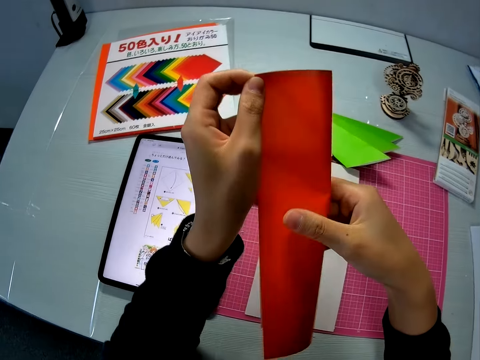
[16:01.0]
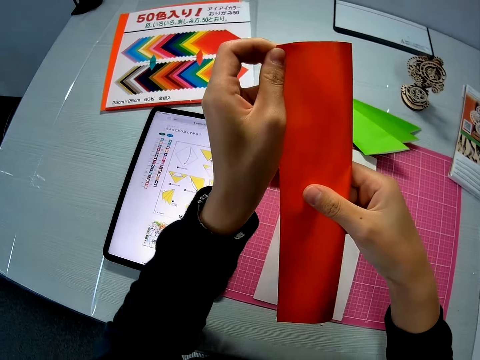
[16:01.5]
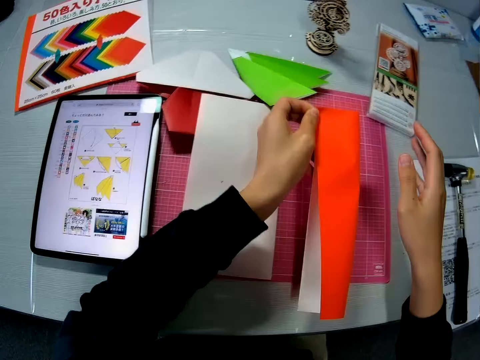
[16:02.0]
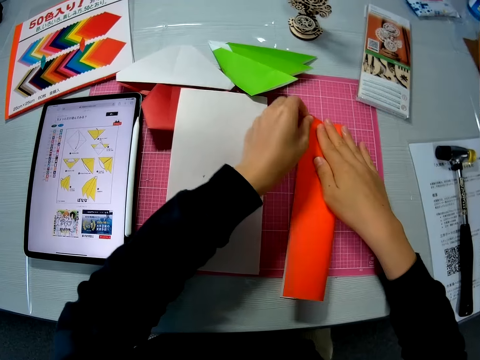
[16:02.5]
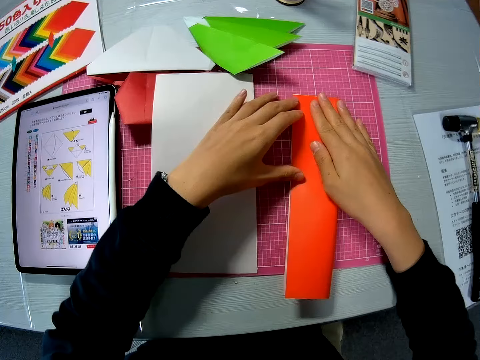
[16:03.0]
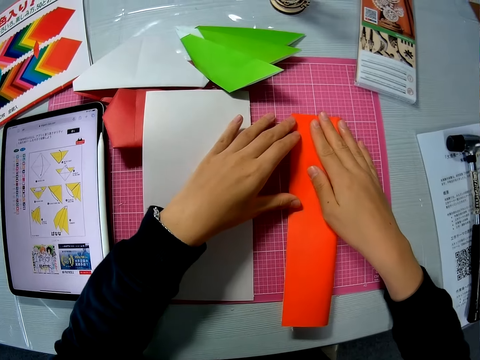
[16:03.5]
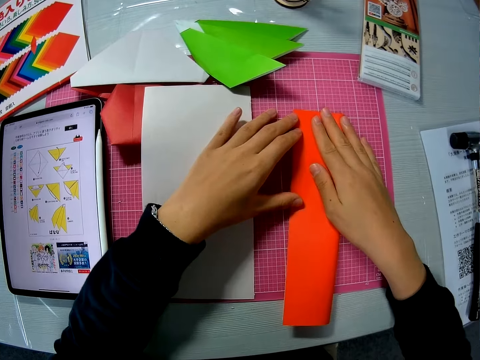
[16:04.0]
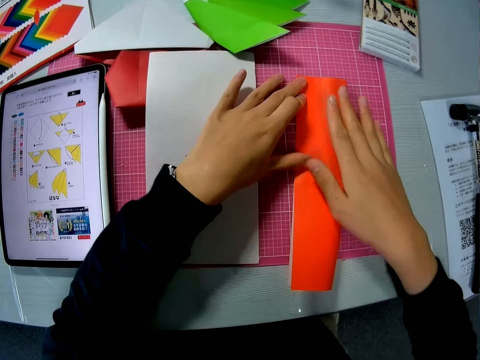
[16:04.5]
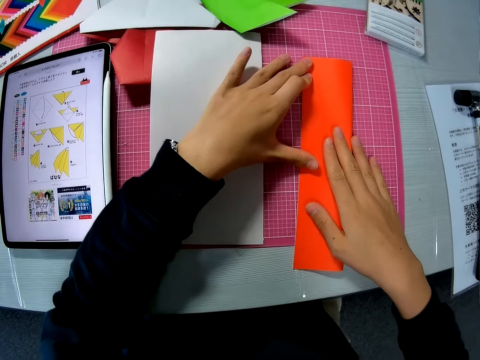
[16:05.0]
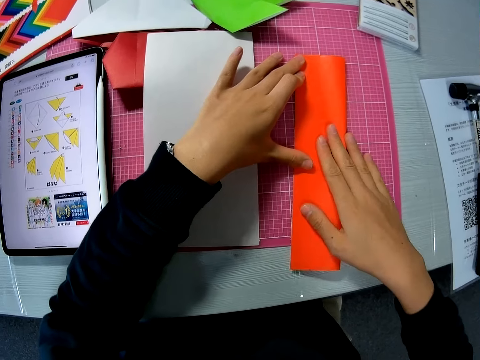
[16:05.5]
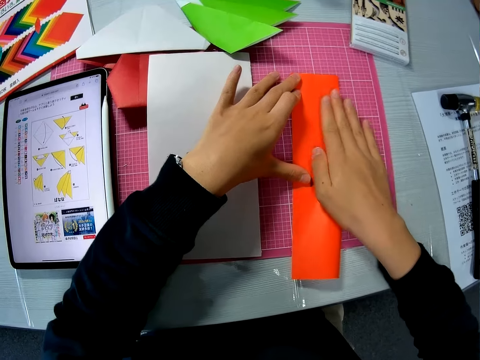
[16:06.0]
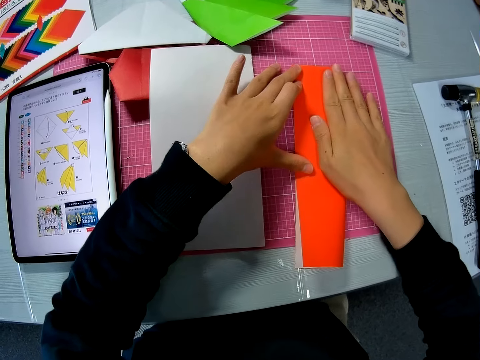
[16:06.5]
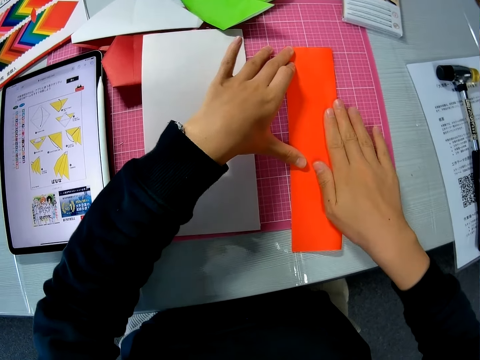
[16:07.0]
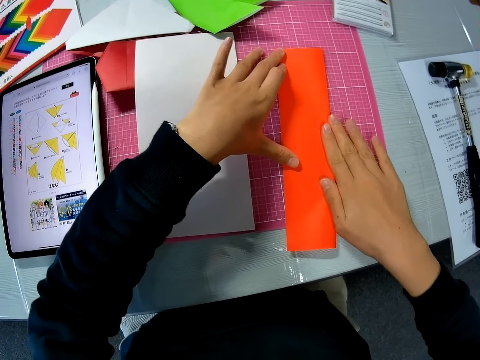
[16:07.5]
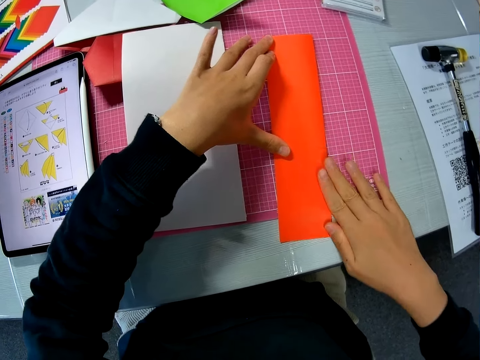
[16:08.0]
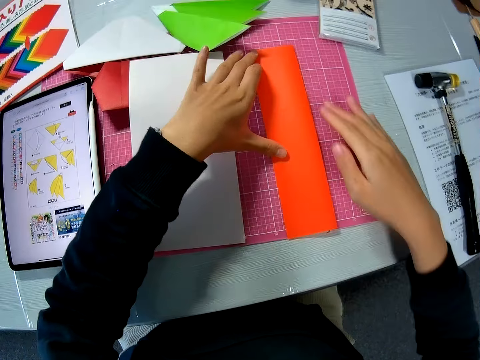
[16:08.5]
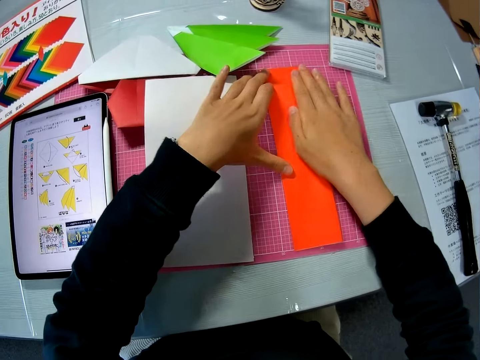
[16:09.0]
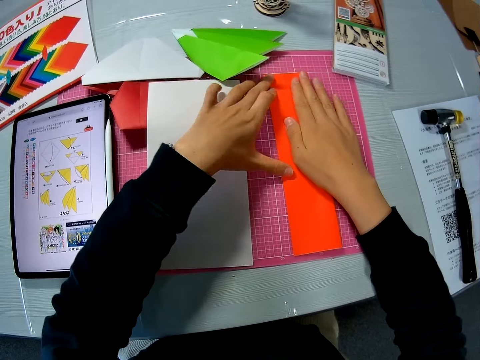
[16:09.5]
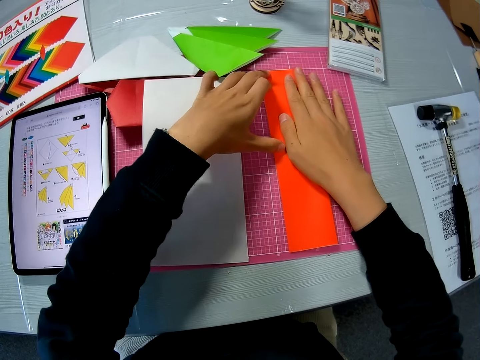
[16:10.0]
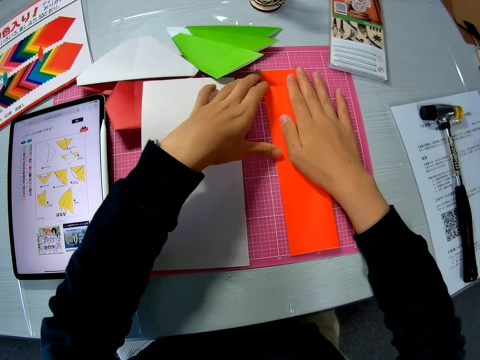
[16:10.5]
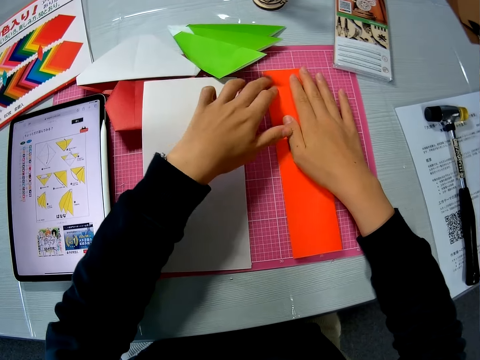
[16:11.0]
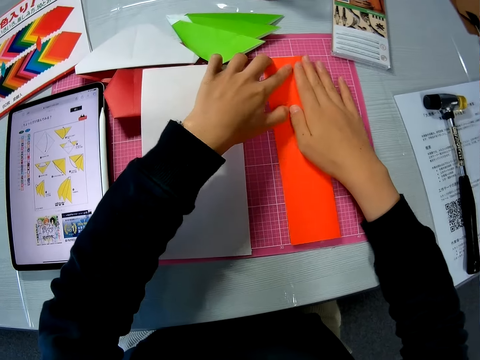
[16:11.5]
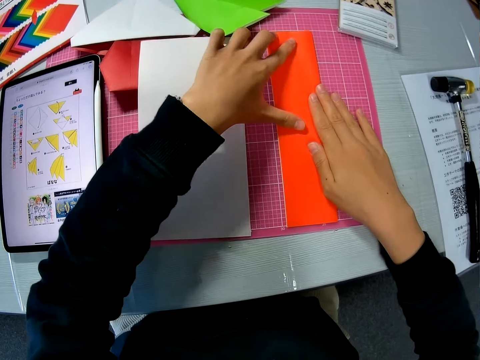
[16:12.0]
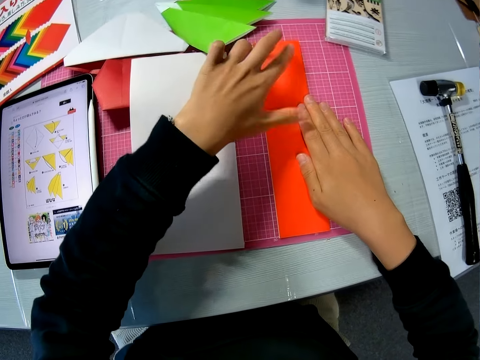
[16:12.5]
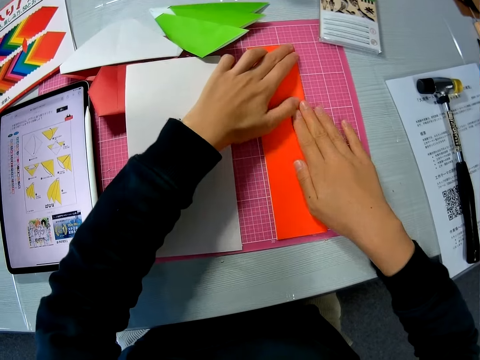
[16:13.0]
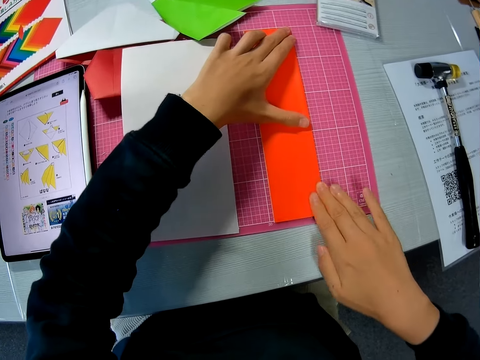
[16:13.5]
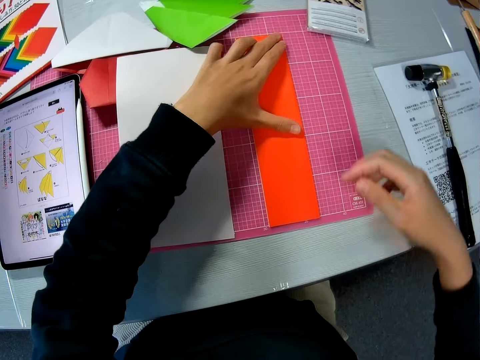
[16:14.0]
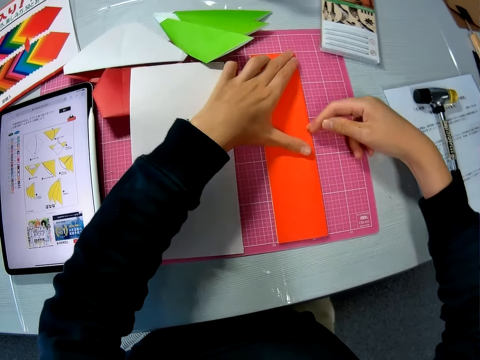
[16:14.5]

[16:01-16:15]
The camera wearer places the part of the orange paper on the table. They touch the paper. They continue folding the part of the orange paper. They move the paper and fold the paper.

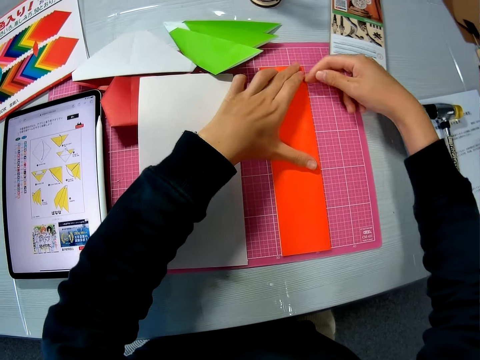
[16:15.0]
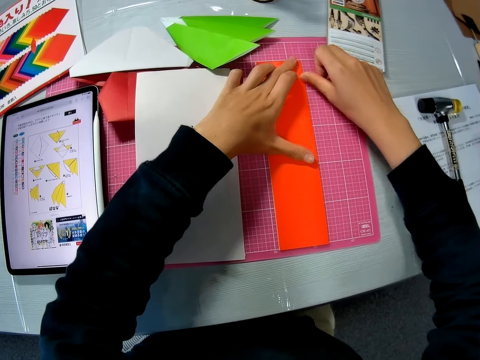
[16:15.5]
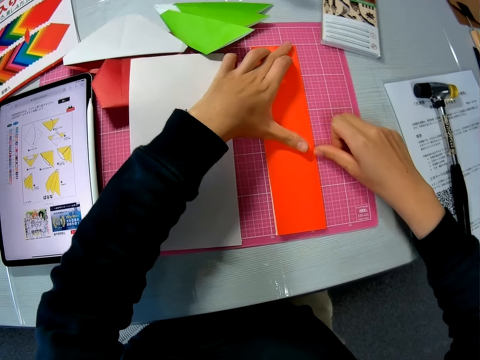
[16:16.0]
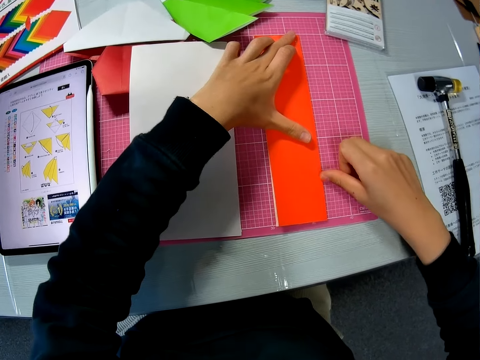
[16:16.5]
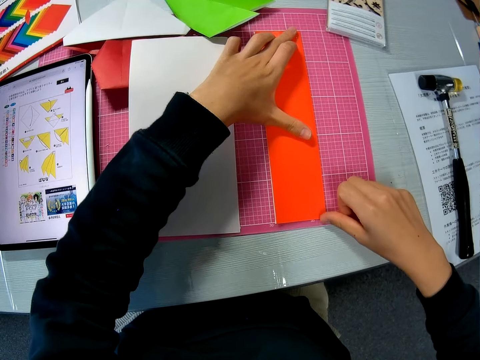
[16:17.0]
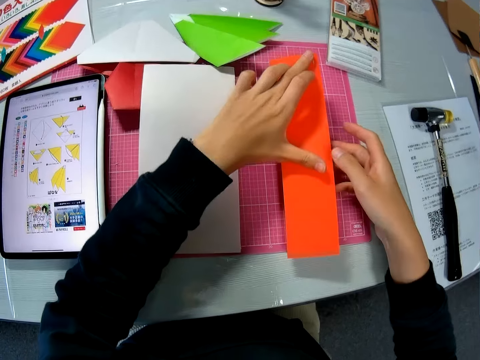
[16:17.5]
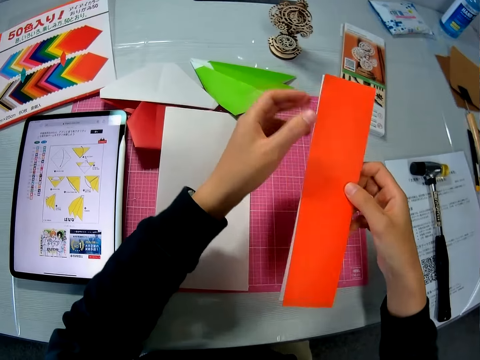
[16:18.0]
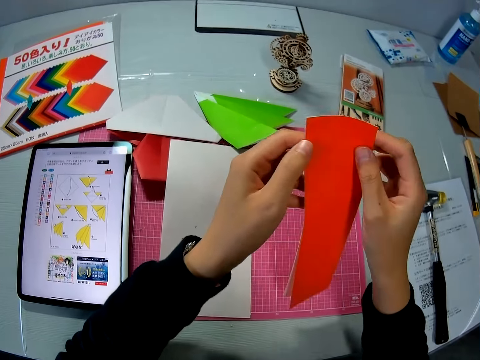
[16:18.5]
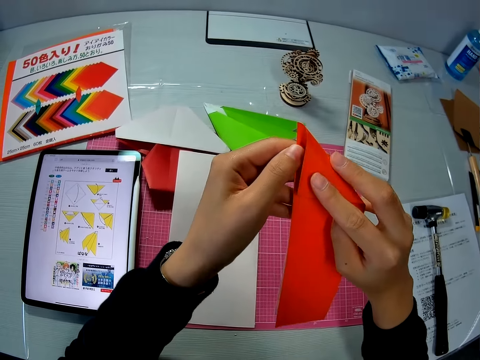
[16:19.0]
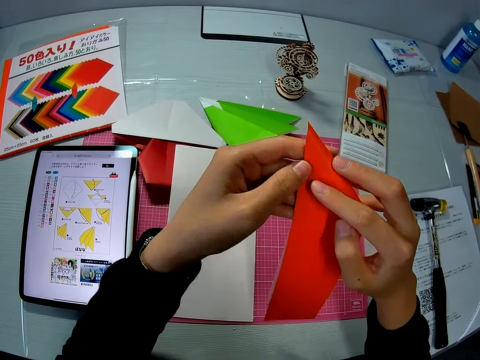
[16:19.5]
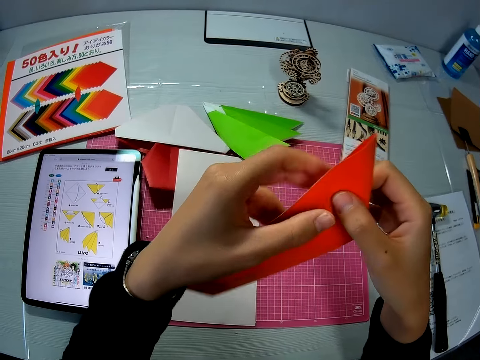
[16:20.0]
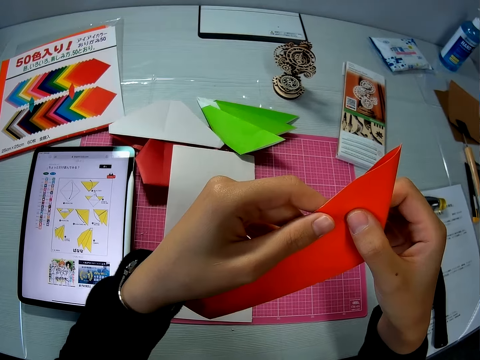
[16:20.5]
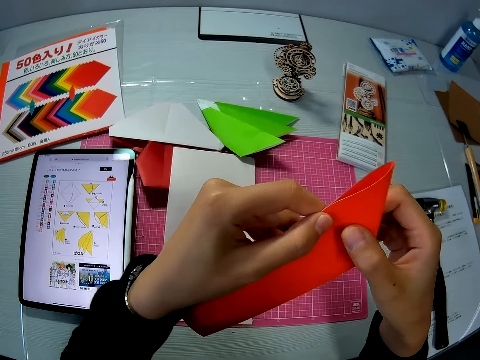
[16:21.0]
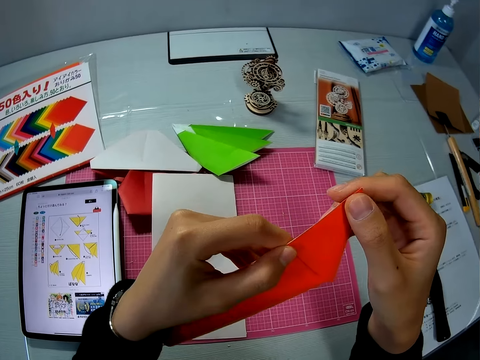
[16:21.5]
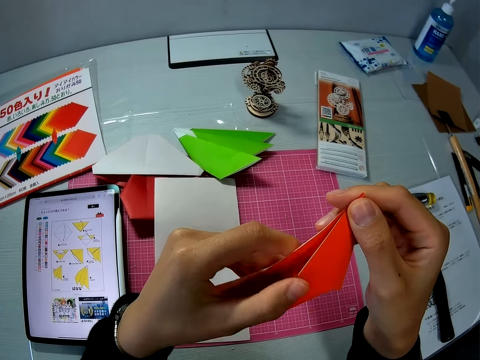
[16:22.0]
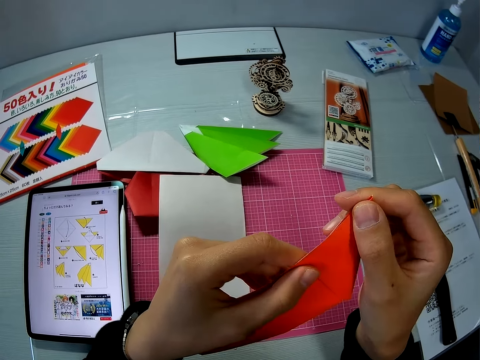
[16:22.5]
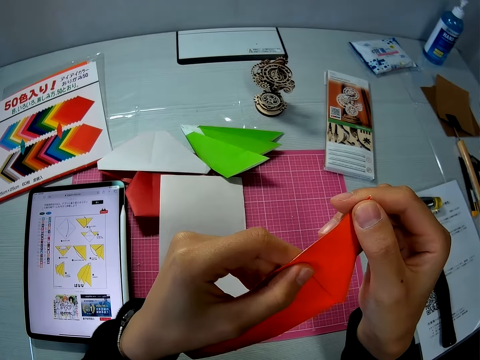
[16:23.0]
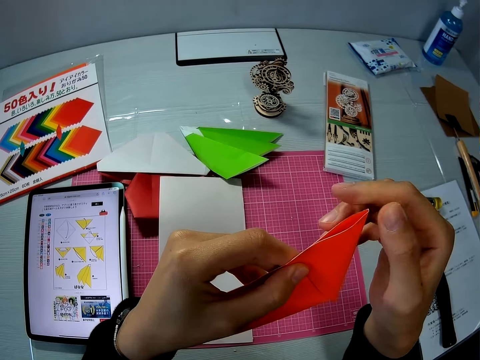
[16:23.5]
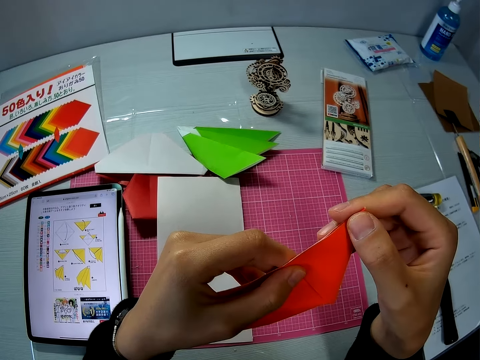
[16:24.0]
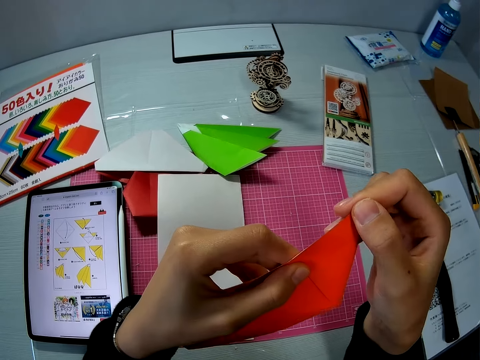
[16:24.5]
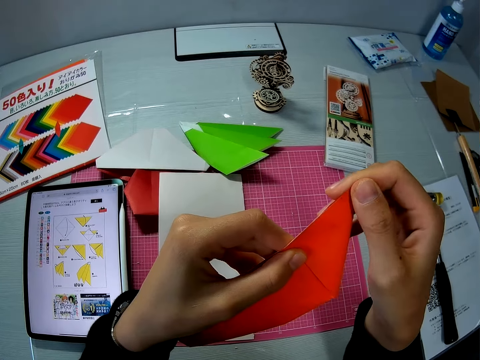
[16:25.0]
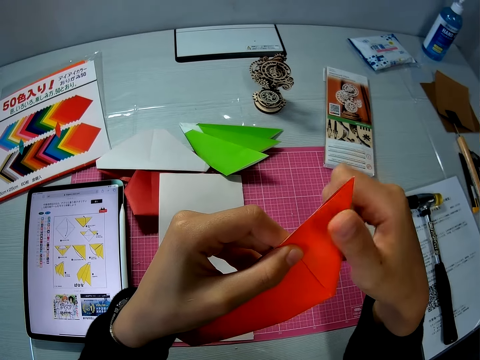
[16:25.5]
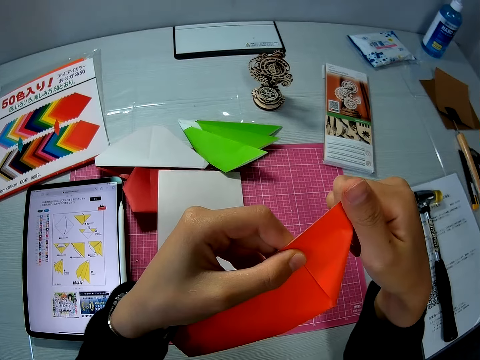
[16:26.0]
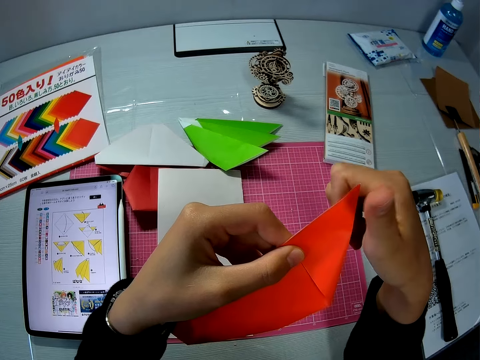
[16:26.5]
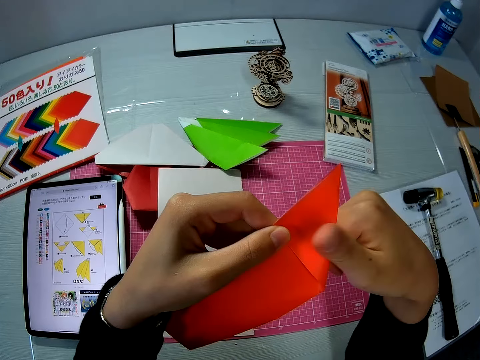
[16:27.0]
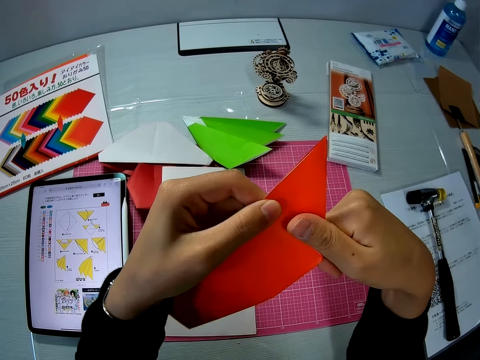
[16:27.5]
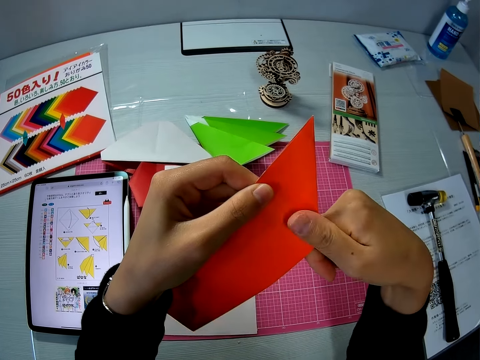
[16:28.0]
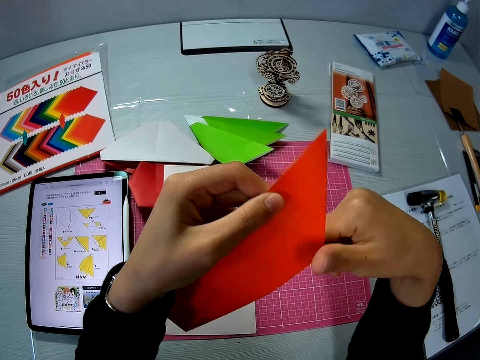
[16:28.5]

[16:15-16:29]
The camera wearer lifts the paper. She folds the part of the orange paper in her hands.
